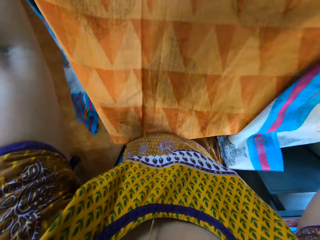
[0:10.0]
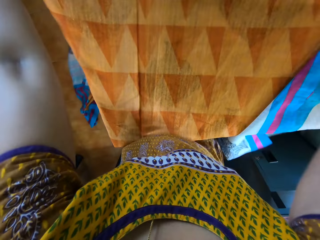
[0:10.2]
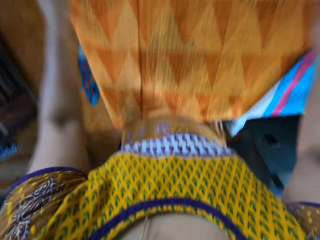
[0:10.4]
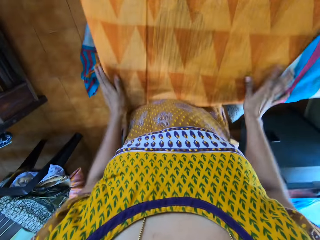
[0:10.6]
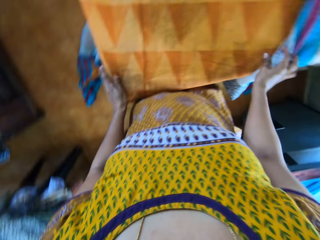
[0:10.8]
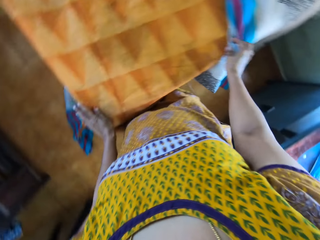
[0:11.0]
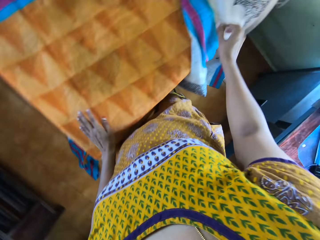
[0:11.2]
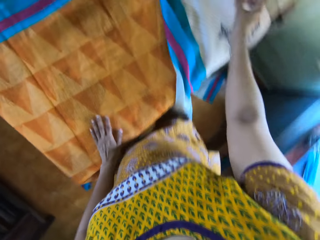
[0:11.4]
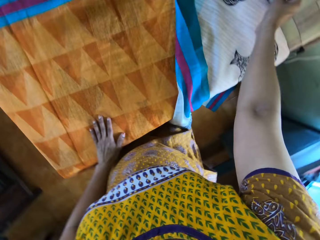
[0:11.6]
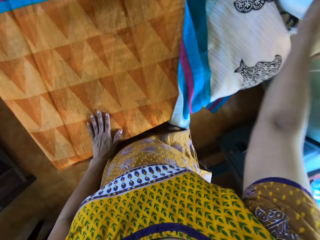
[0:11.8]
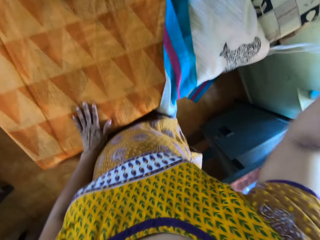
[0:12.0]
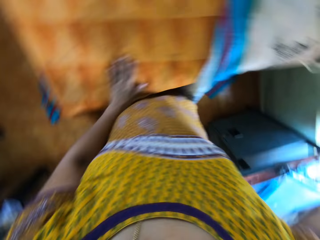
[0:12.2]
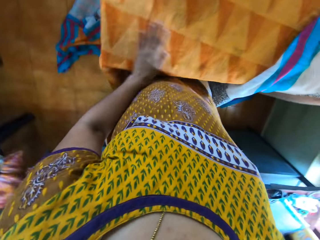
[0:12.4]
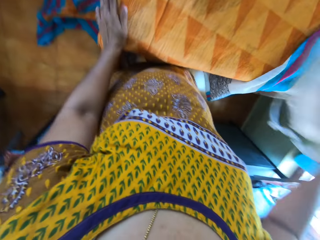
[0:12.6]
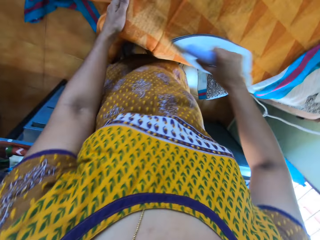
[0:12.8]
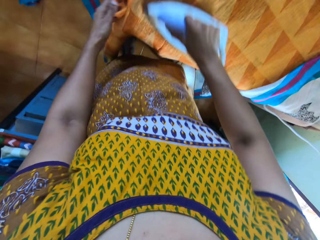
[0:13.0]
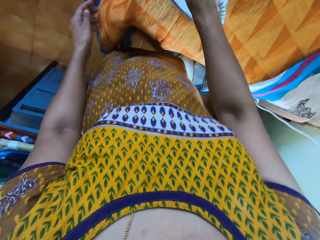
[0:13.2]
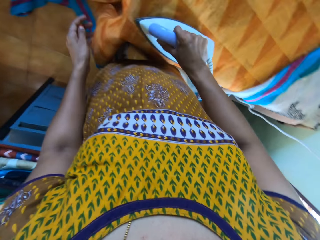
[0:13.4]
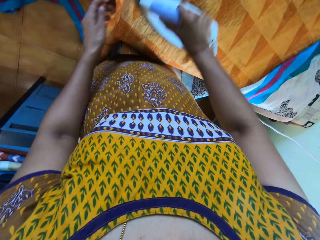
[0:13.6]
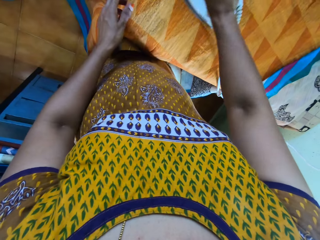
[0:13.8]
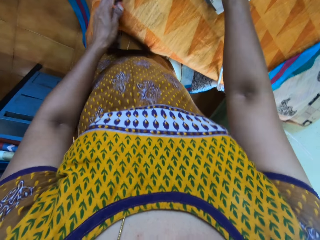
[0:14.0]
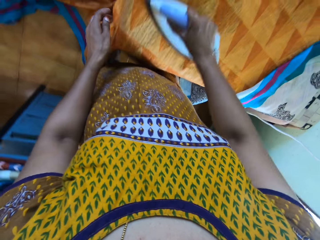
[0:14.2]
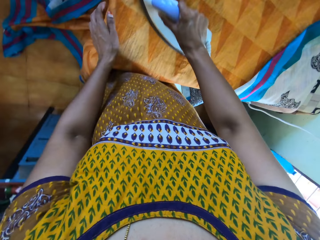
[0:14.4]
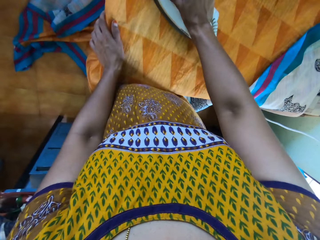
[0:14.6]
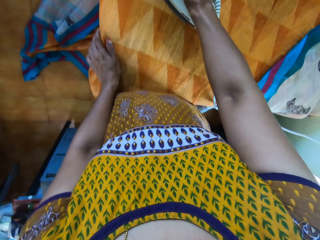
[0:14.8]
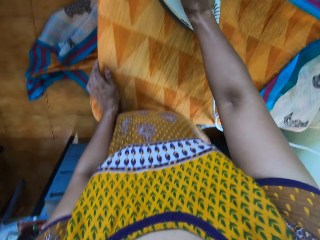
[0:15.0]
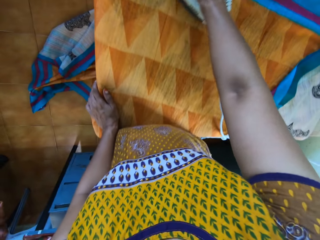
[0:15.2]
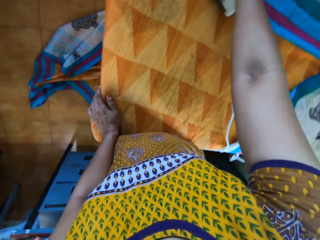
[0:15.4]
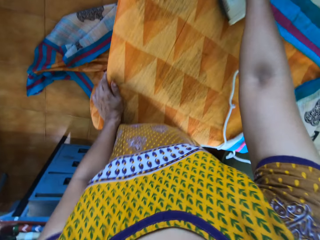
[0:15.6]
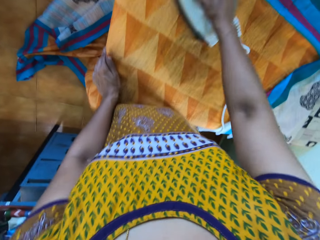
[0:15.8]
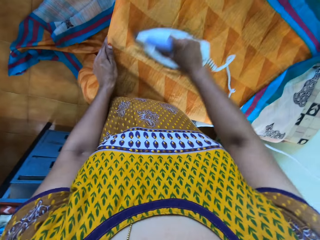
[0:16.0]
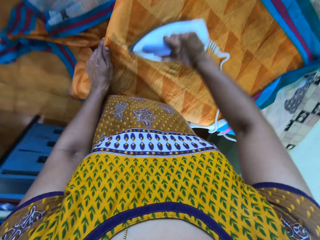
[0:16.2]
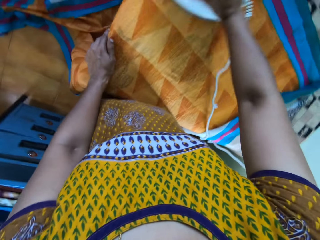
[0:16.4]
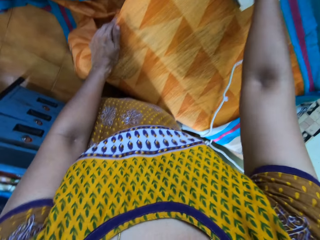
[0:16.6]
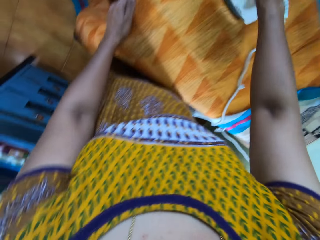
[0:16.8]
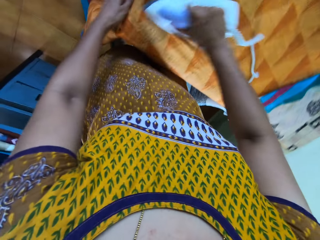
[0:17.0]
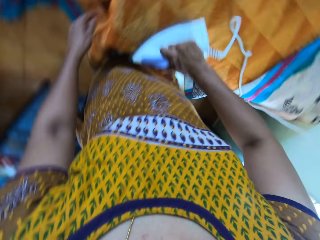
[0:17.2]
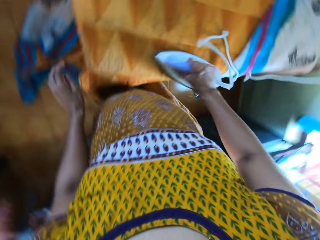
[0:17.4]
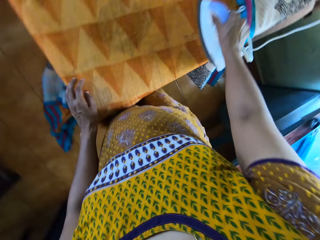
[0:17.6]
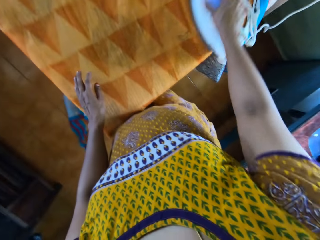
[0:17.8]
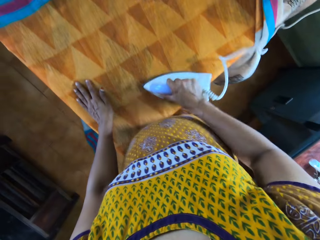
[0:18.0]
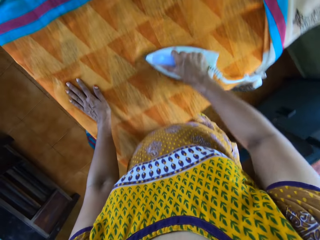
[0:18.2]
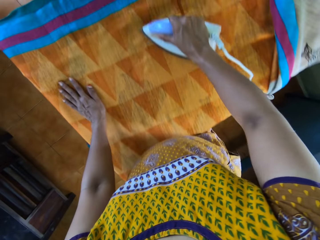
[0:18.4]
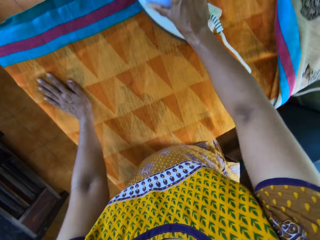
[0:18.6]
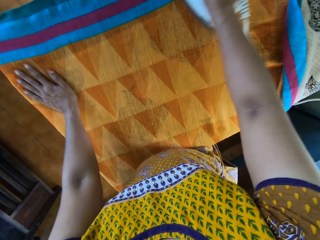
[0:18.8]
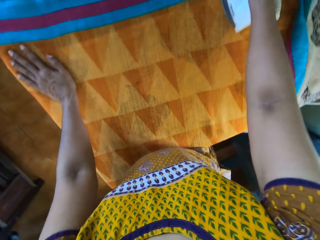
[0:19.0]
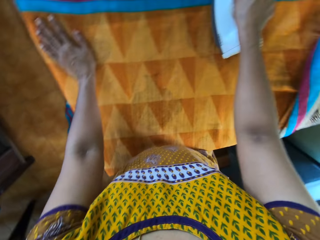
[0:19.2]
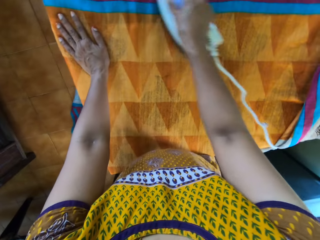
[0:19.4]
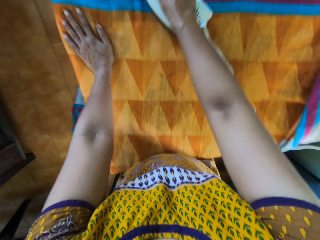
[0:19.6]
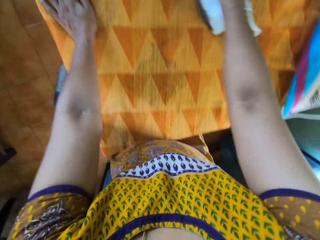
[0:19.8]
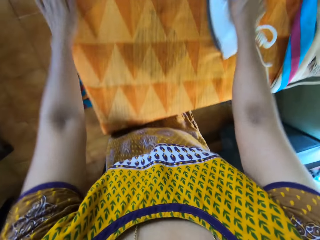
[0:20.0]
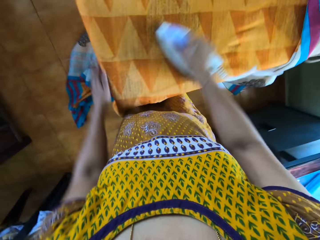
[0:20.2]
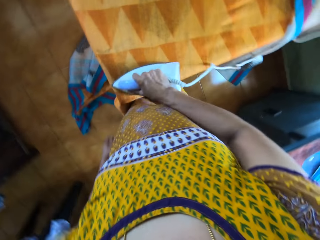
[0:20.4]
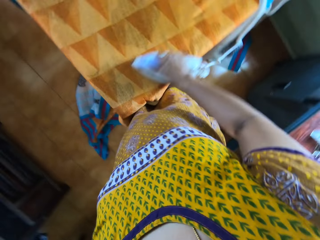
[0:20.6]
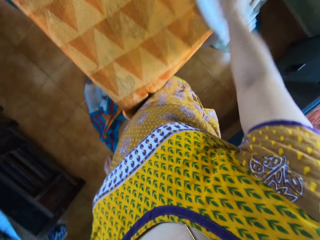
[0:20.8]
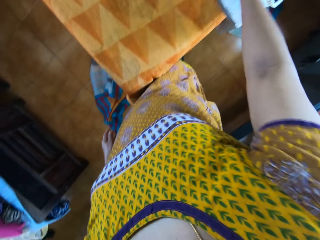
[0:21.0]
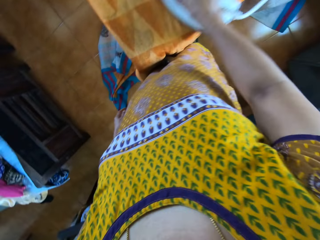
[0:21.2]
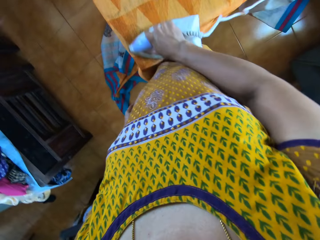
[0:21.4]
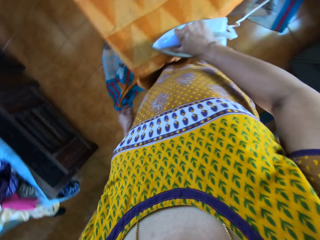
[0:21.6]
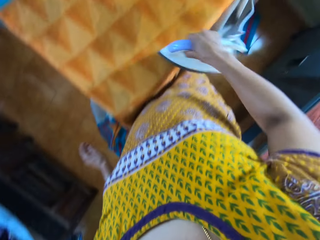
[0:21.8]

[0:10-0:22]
The camera wearer spreads the fabric in her hands on a pressing table in a room. She puts the linen on the table. She picks up an iron from the pressing table with her right hand. She places her left hand on the pressing table. She irons the fabric on the pressing table with the iron in her right hand. She holds the iron cloth. She removes her left hand from the pressing table. She places her left hand on the pressing table. She removes her left hand from the pressing table. She places her left hand on the pressing table. She removes her left hand from the pressing table.

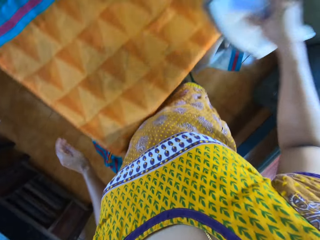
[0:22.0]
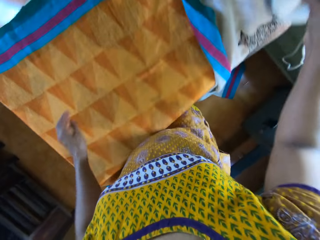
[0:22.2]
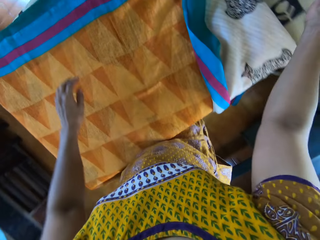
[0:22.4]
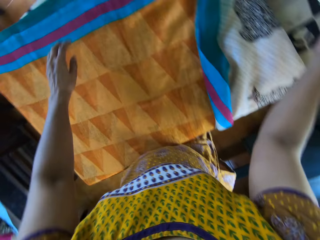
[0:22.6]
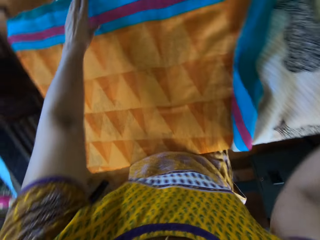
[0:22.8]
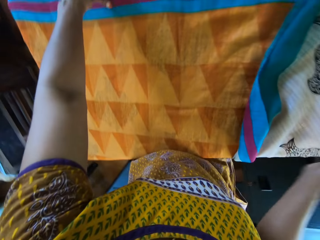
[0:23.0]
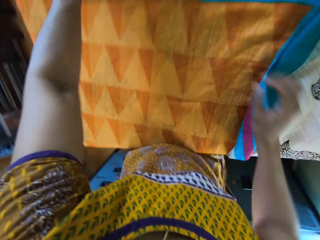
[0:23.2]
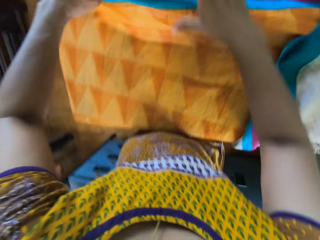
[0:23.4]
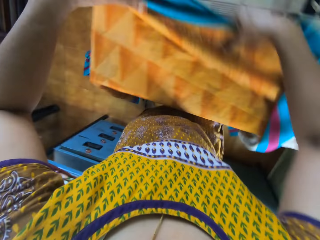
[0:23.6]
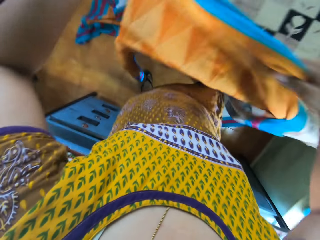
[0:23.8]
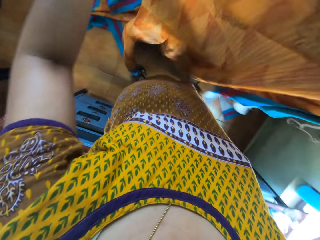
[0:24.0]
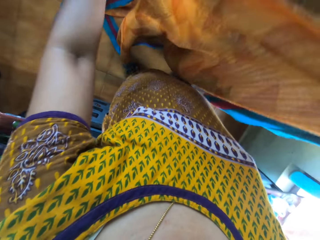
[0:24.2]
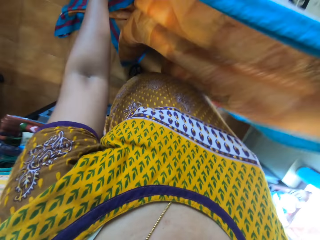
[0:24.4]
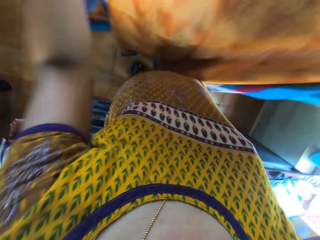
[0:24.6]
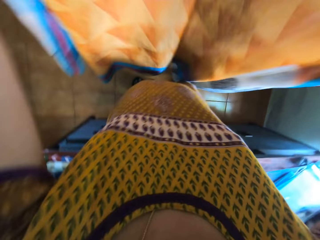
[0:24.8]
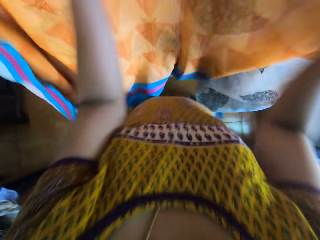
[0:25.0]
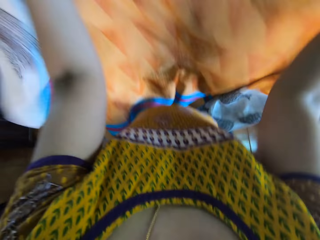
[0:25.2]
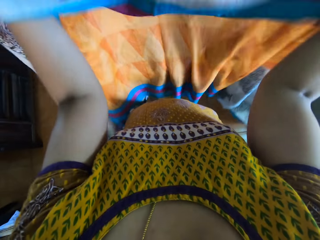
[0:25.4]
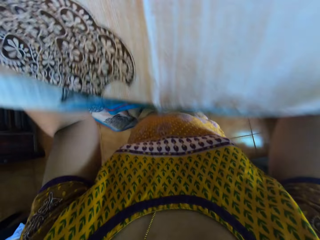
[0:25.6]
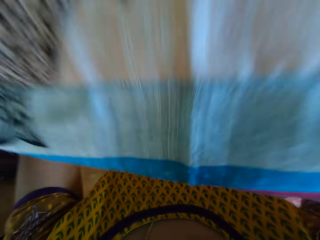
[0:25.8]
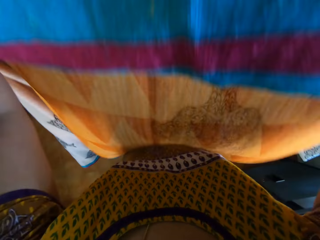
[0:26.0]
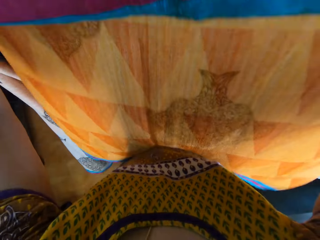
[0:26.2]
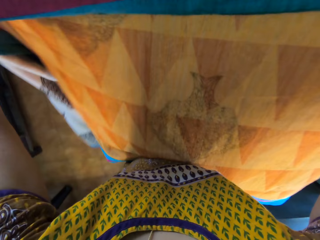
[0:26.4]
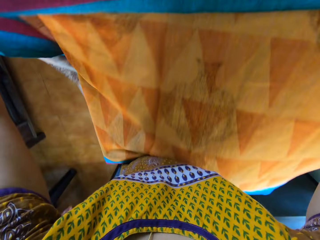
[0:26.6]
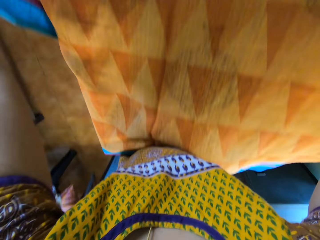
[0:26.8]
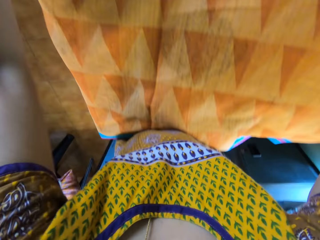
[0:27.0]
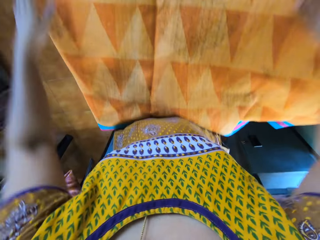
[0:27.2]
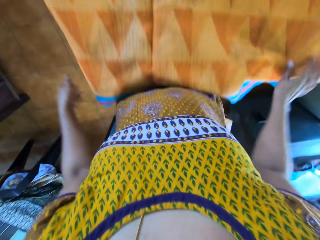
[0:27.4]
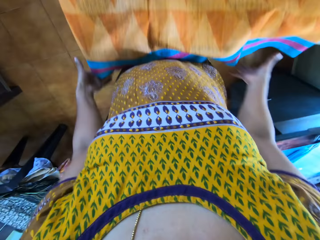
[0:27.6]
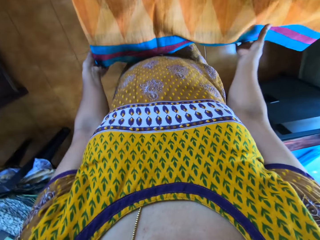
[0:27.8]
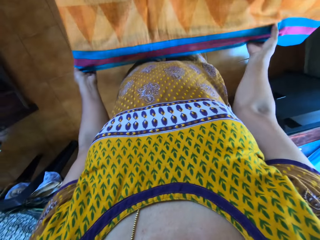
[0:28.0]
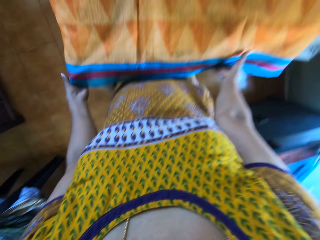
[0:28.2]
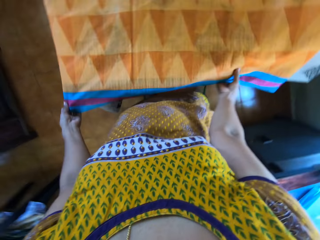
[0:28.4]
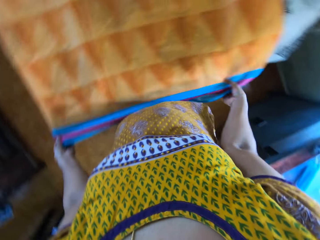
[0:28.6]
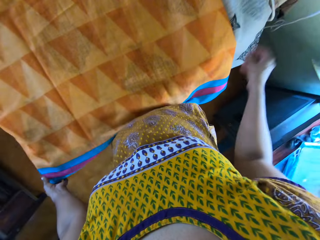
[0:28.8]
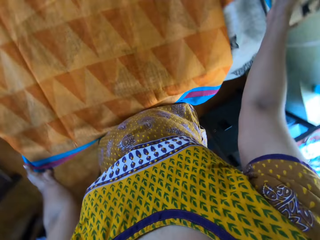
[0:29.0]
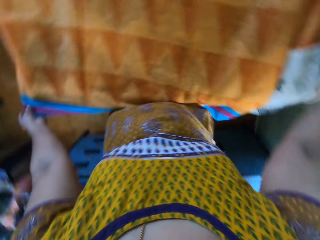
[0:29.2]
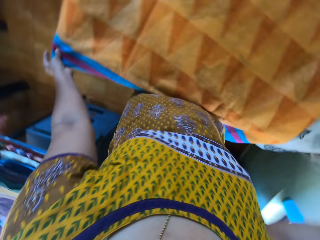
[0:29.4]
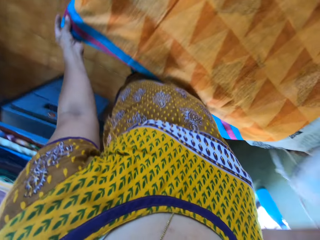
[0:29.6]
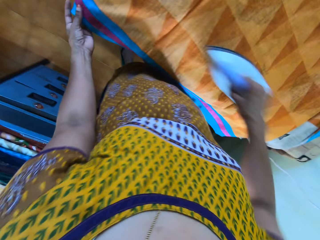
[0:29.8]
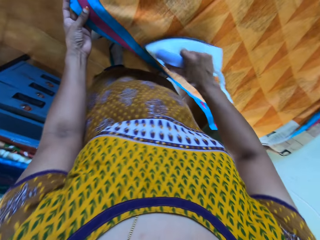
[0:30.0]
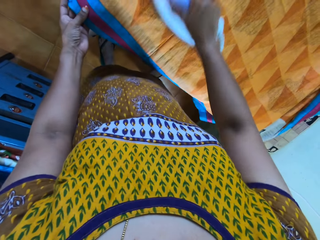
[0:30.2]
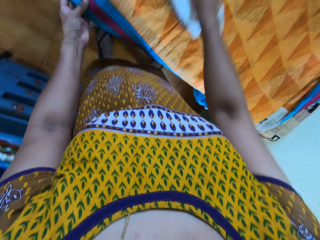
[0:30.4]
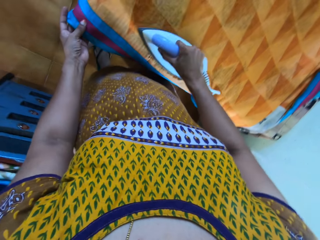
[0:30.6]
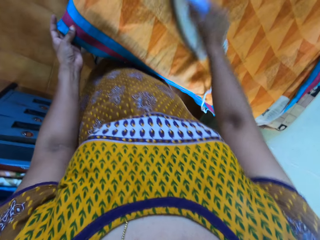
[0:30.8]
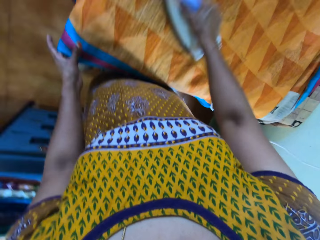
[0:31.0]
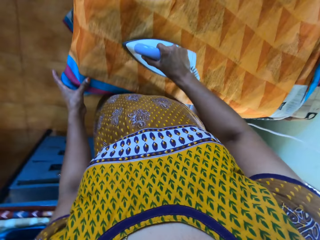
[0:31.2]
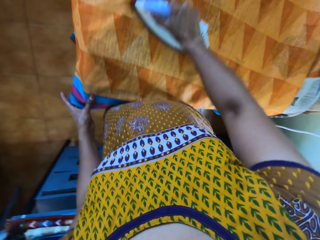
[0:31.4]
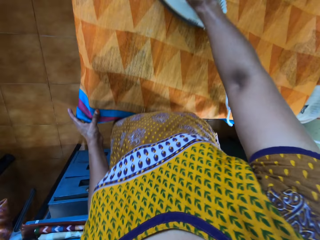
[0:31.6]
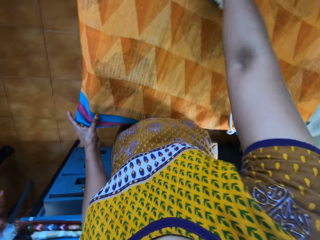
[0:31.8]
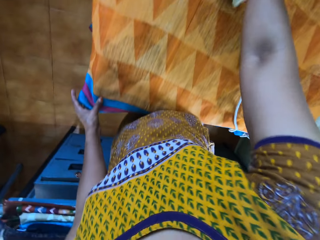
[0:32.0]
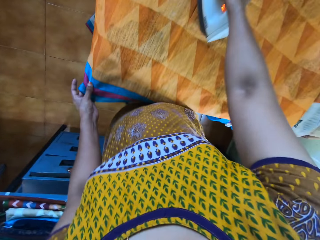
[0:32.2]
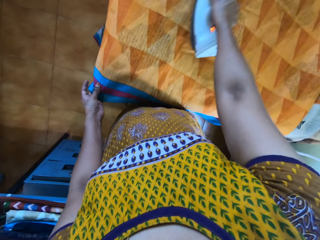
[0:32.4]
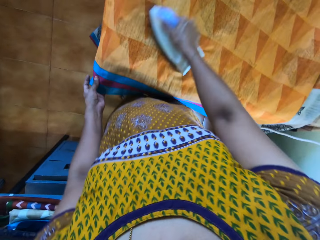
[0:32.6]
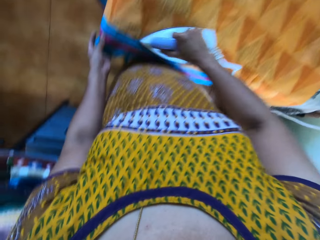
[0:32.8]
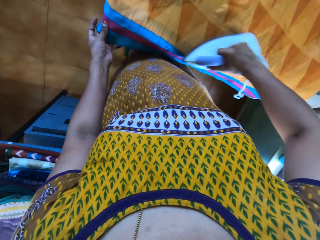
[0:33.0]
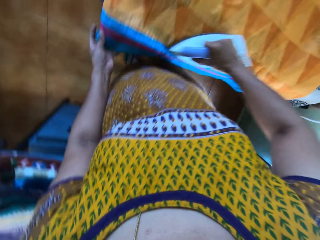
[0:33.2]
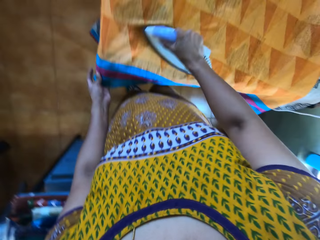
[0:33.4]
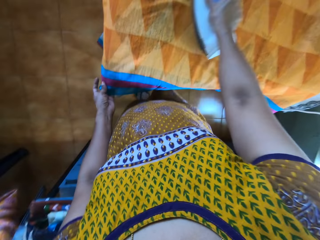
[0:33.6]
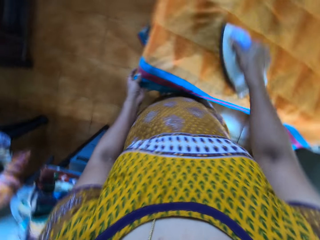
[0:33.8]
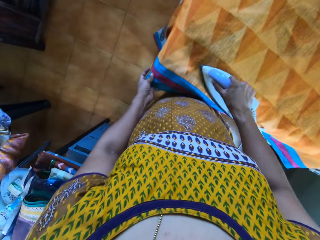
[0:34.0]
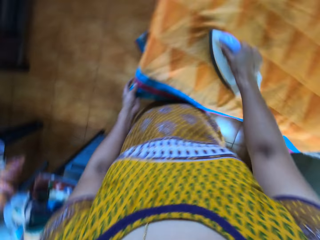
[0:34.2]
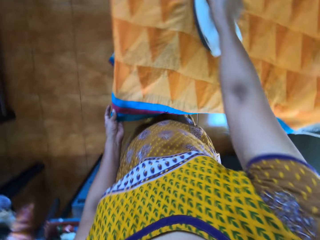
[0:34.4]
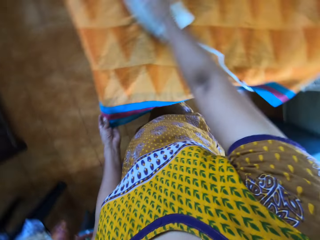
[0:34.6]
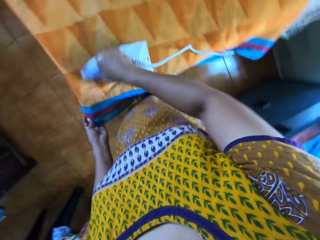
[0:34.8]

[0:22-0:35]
The camera wearer drops the iron in her right hand on the pressing table. She picks up the fabric on the pressing table with both hands. She sets the fabric in her hands on the pressing table. She picks up the iron on the pressing table with her right hand. She irons the fabric on the pressing table with the iron in her right hand. She holds the iron cloth.
